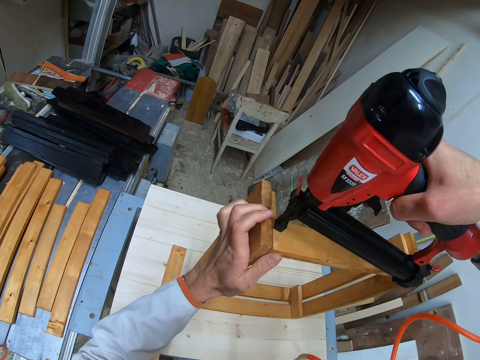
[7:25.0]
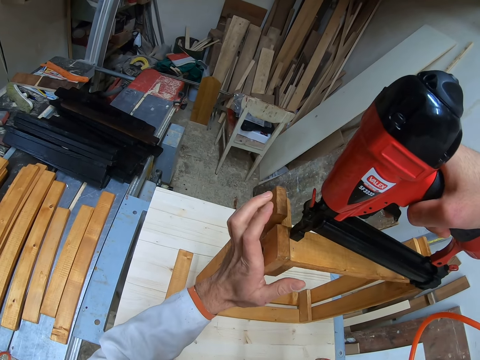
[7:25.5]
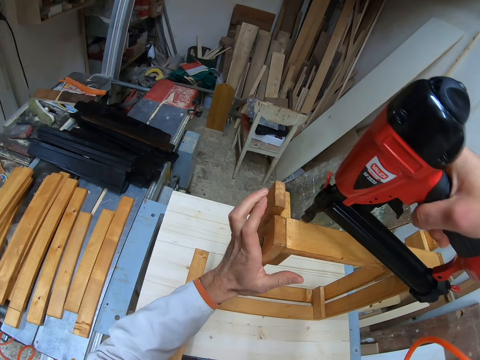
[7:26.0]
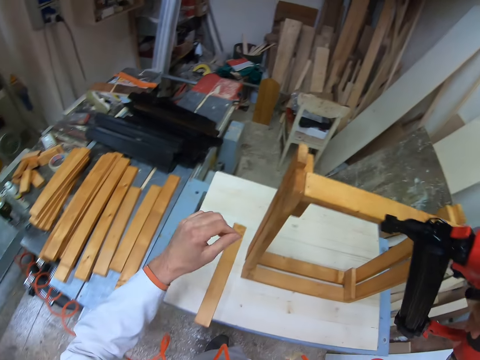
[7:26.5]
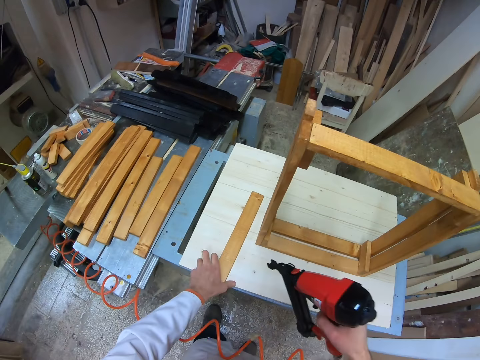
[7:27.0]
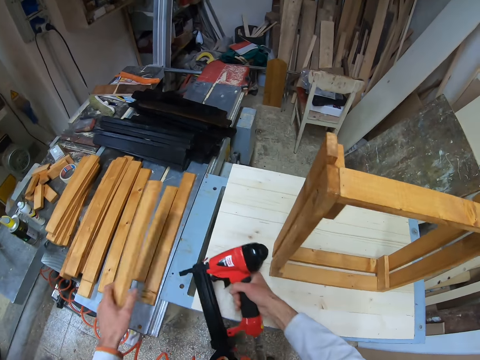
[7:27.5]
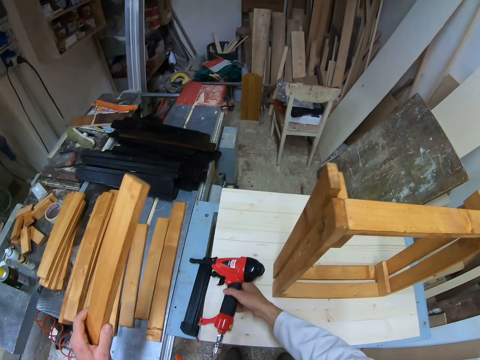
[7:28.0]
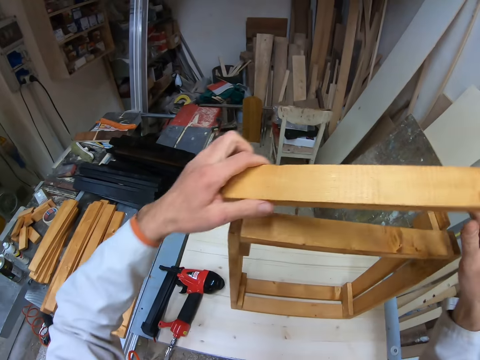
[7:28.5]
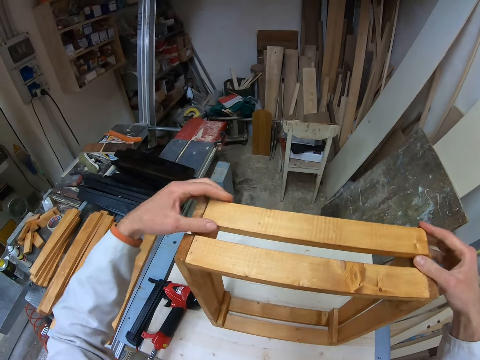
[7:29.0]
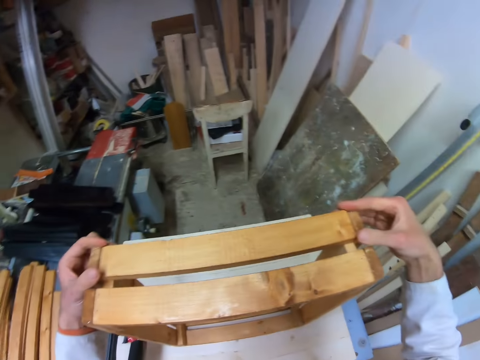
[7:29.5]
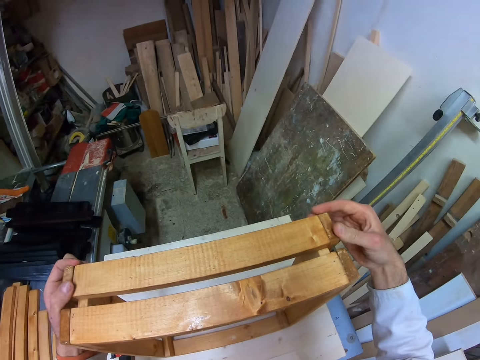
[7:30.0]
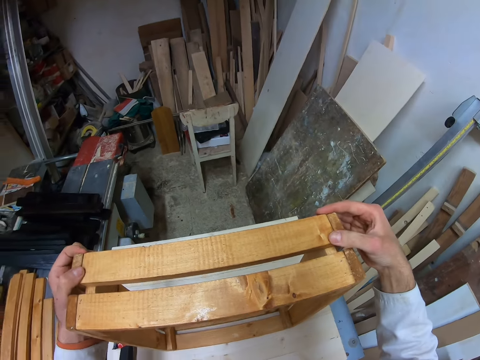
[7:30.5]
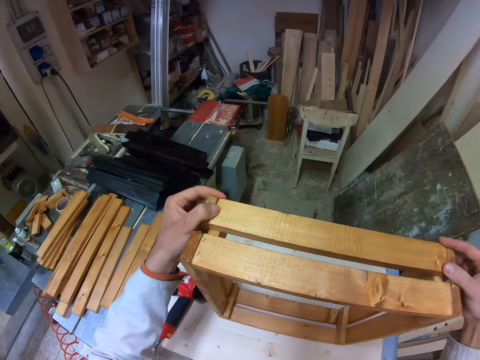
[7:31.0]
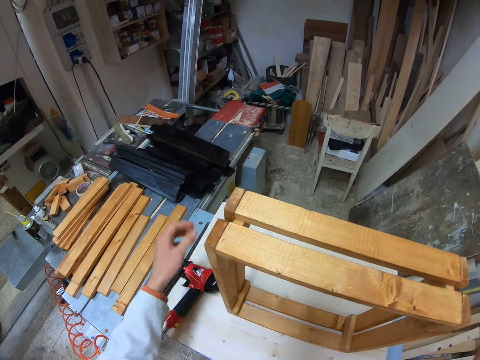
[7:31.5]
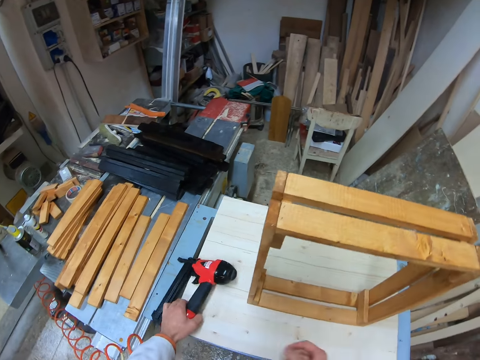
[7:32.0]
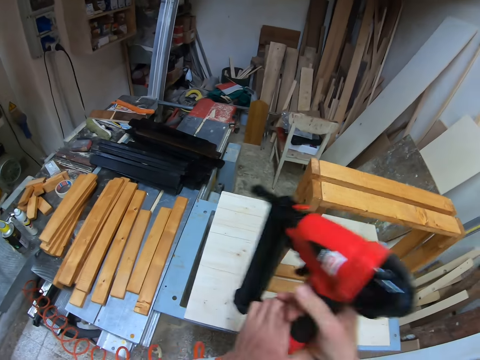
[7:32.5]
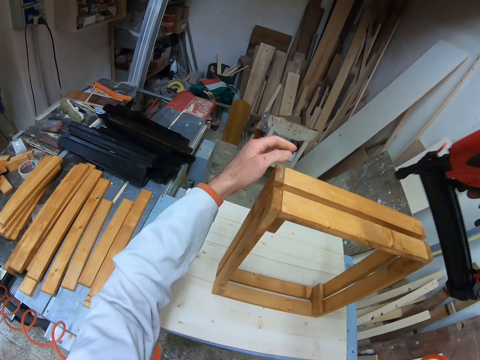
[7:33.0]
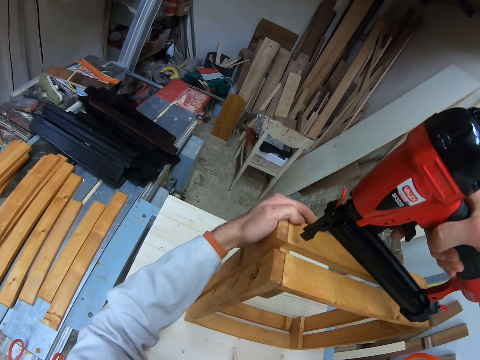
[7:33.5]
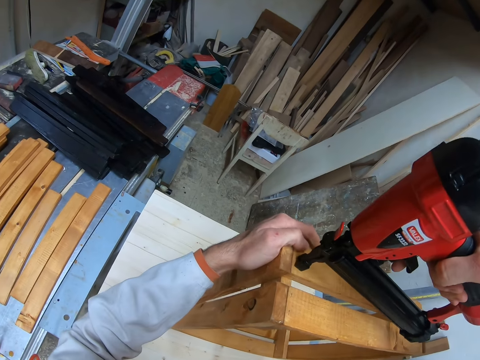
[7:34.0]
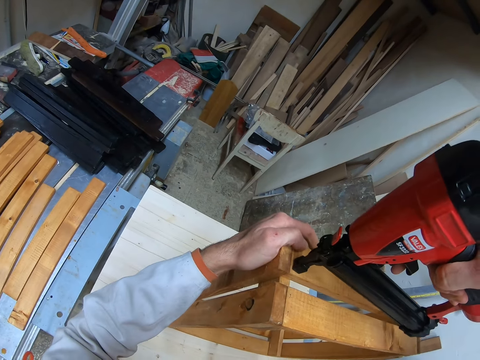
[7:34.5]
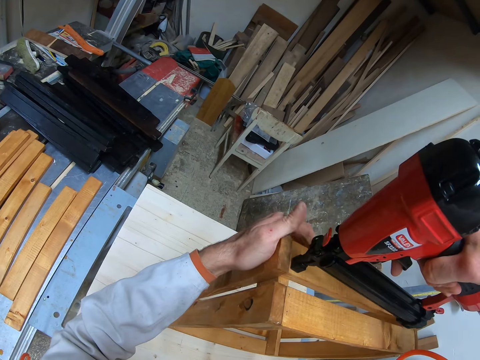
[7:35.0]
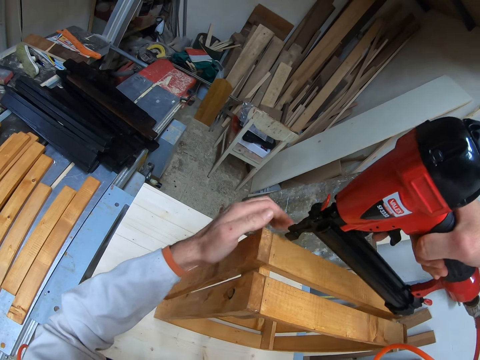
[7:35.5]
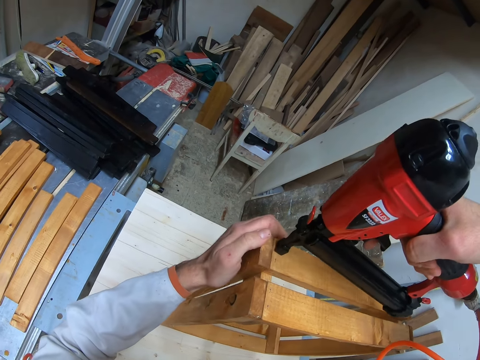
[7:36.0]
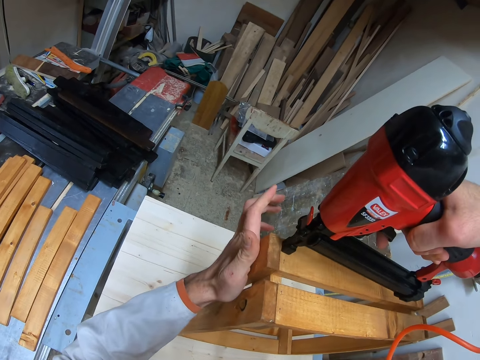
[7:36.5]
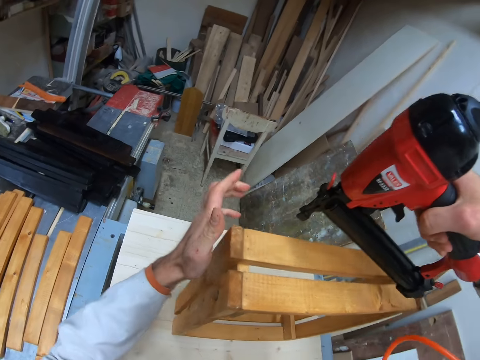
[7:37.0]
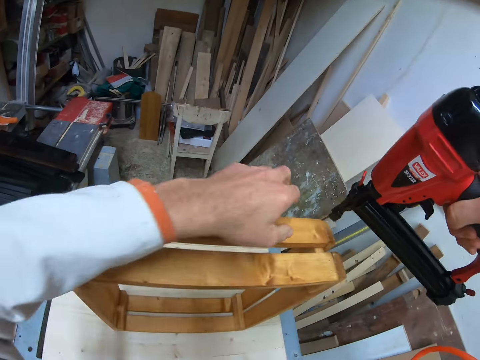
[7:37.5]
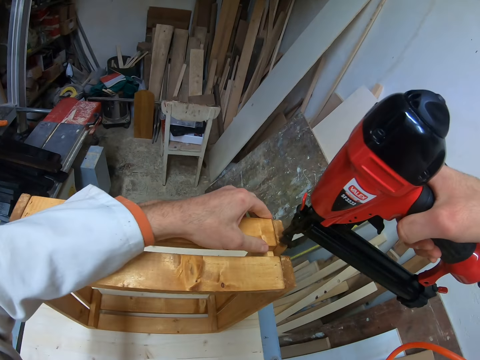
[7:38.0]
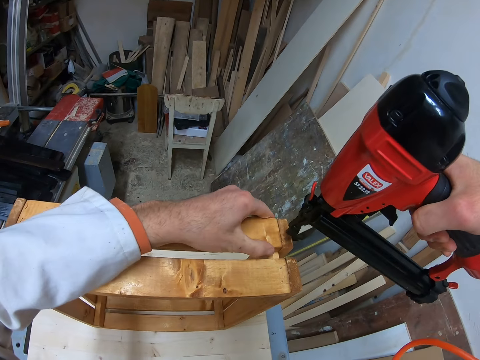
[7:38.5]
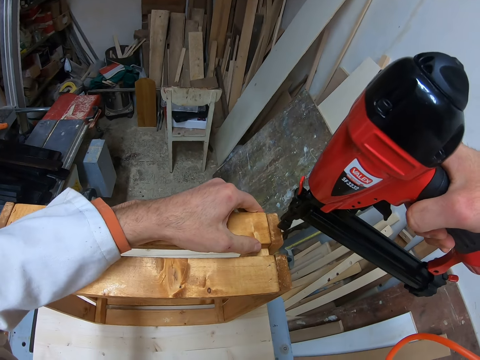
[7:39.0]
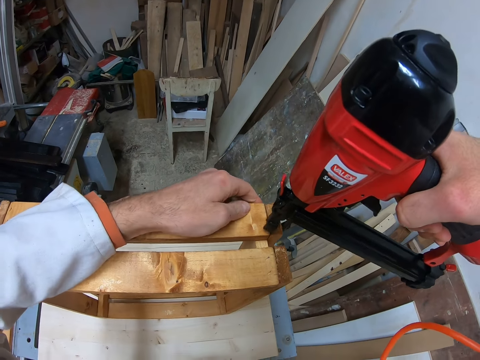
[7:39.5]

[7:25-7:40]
The camera wearer drives nails into the joined planks or wood structure with the nailer in his right hand. He moves around. He picks up the plank from the table with his left hand. He places the nailer on the table with his right hand. He moves around. He holds the plank with both hands. He attaches the plank on the joined planks on the table with both hands. He picks up the nailer from the table with his left hand. He transfers the nailer from his left hand to his right hand. He picks up the nail gun with the other hand. He holds the joined planks with his left hand. He drives nails into the joined planks with the nailer in his right hand. He does it again. He moves around. He holds the joined planks with his left hand. He shoots a nail on the wood structure with the nail gun.

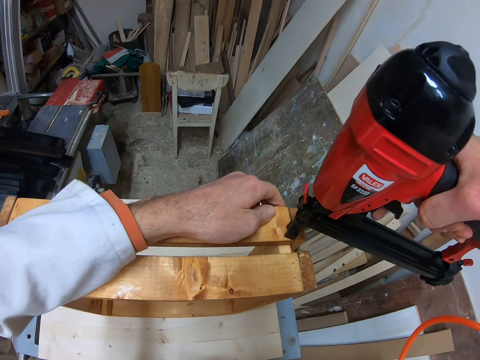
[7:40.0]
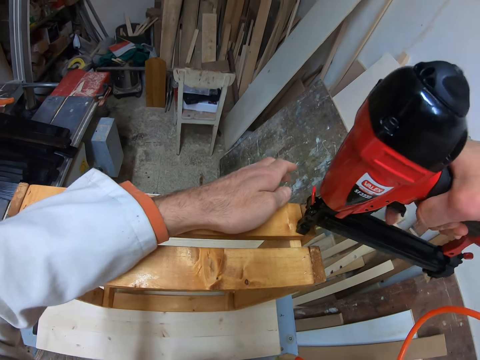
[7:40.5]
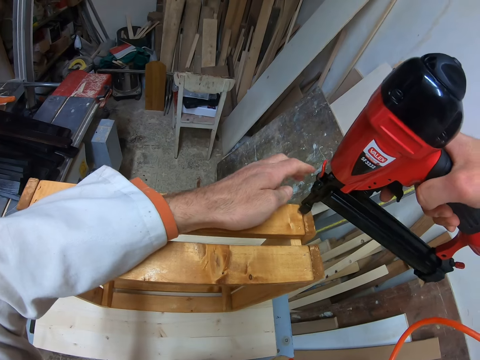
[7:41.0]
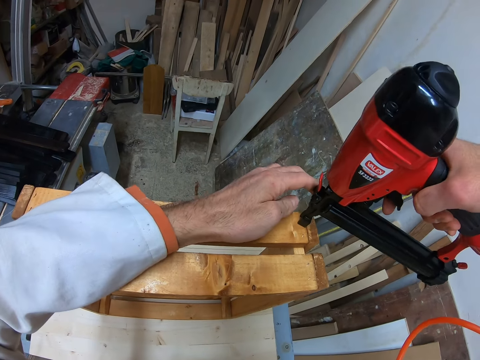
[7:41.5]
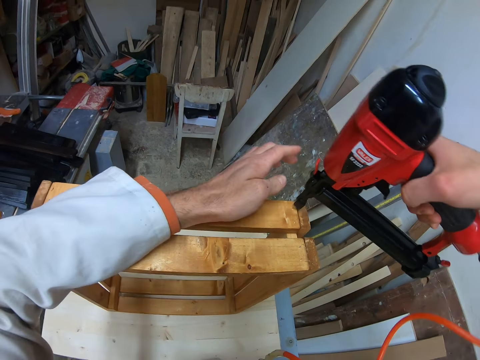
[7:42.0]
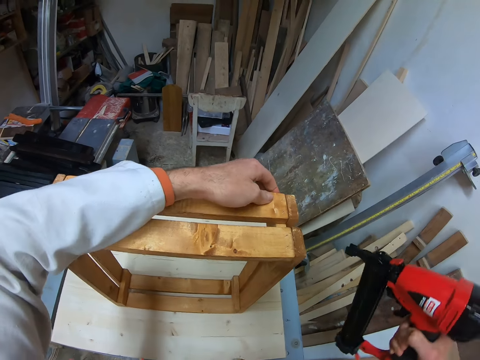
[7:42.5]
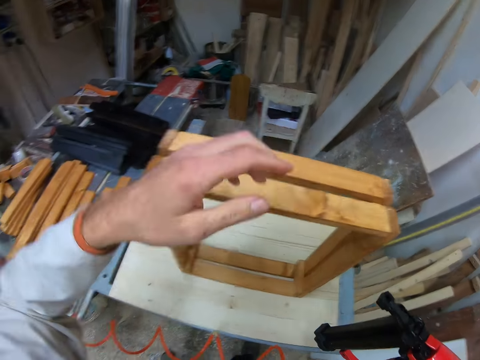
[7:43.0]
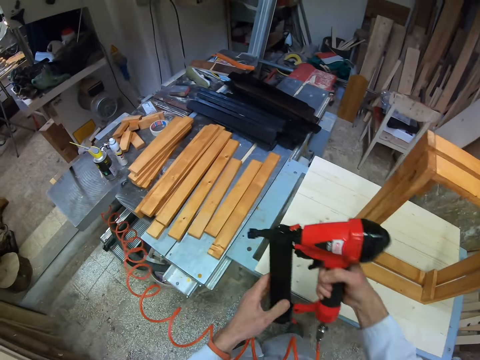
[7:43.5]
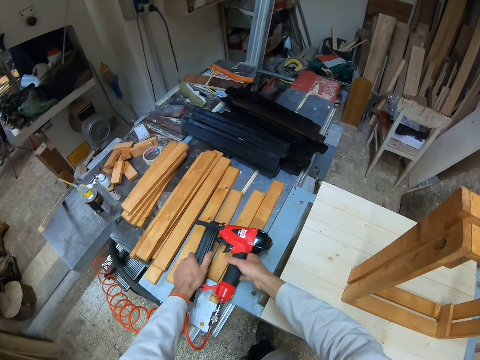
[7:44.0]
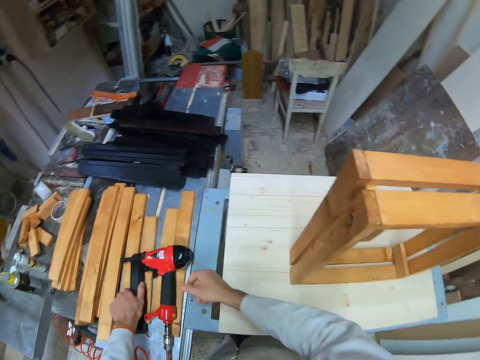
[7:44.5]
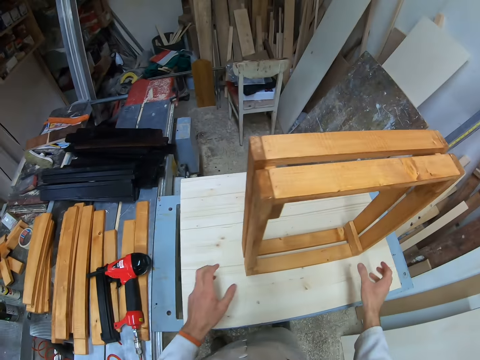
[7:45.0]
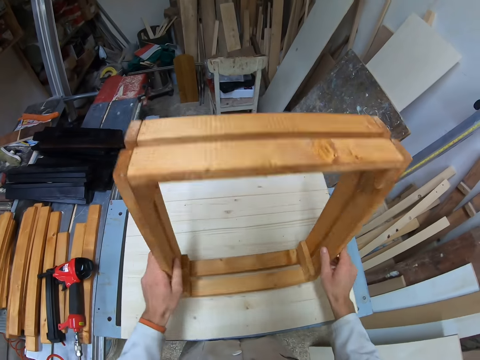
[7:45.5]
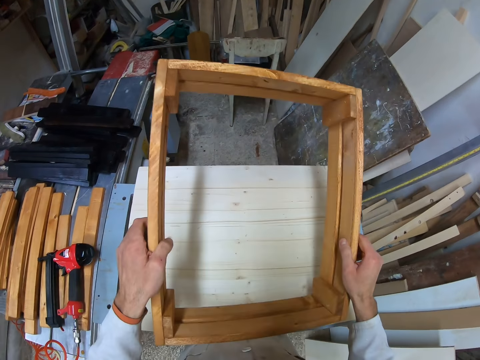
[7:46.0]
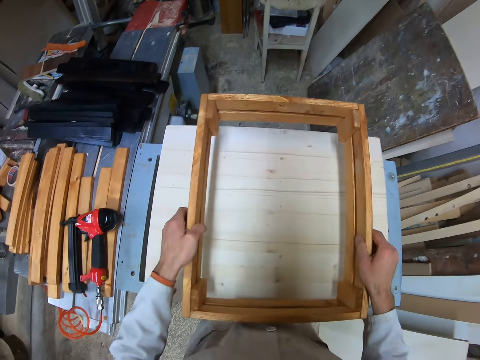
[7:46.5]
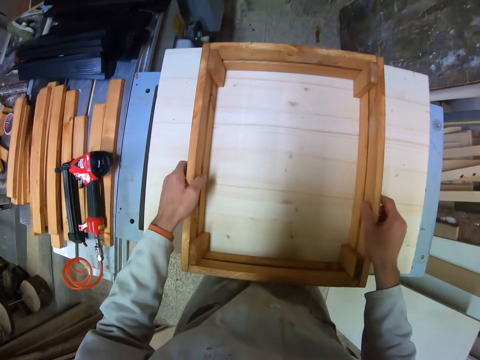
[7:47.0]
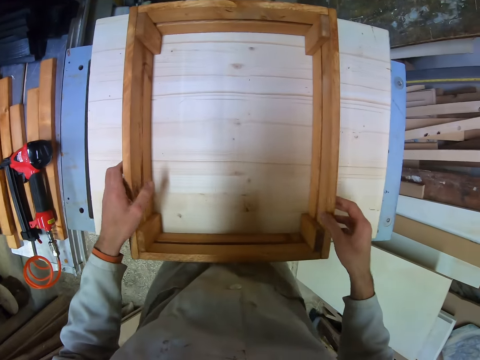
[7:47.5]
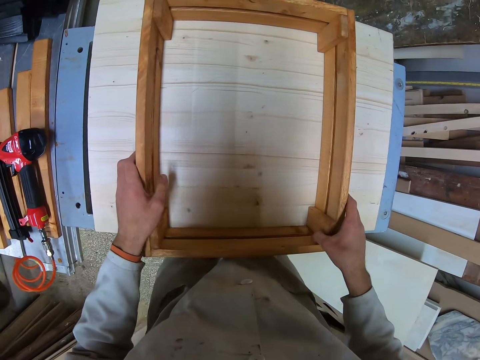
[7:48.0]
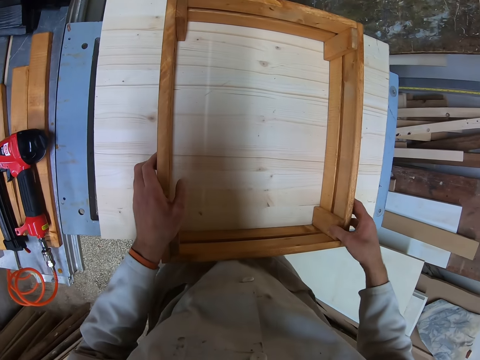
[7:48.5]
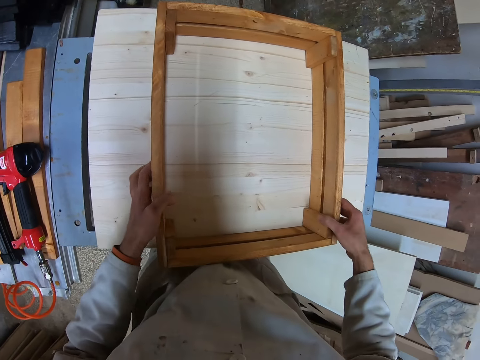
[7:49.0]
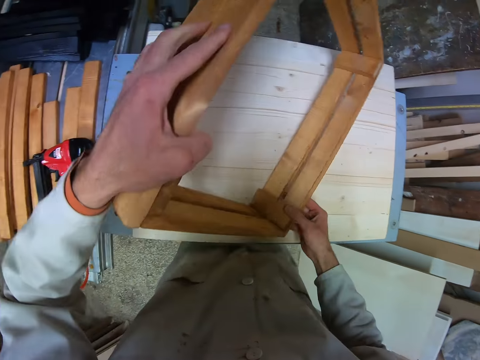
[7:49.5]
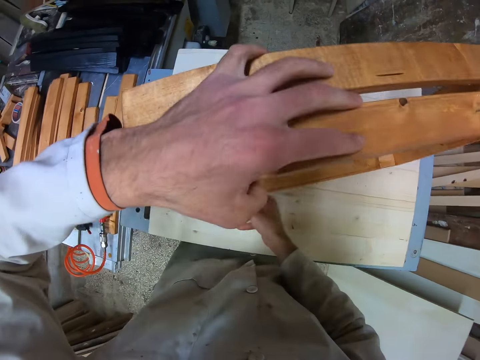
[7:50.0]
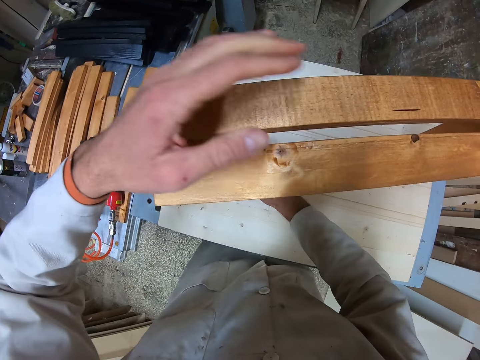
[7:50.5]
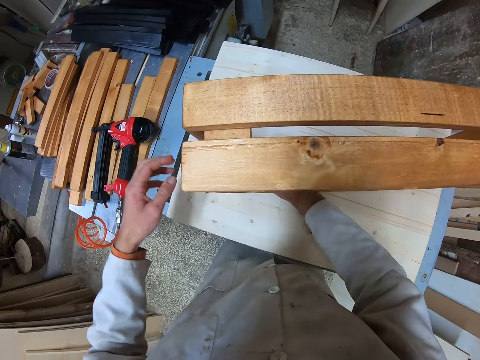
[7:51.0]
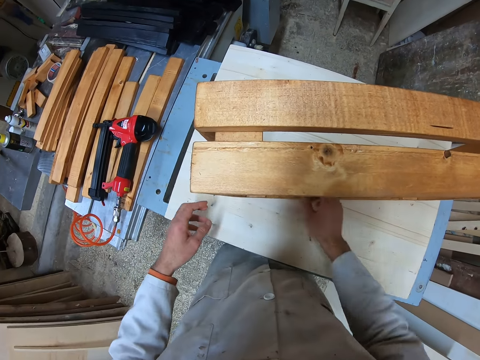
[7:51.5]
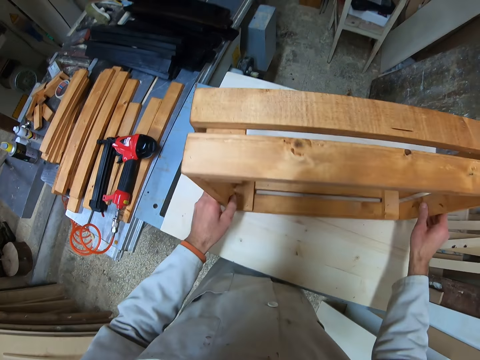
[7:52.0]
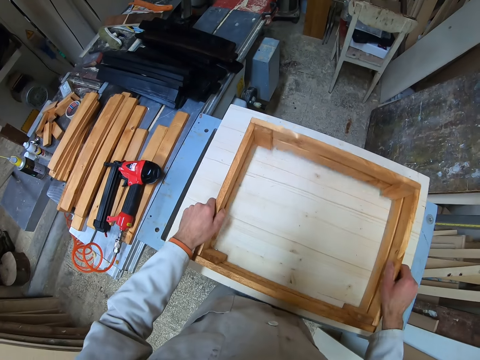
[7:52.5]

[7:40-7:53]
The camera wearer drives nails into the joined planks or wood structure with the nailer in his right hand. He moves around. He holds the nailer with both hands. A man stands at a far end of the workshop. The camera wearer places the nailer on the table of planks with both hands. He moves around. He lifts the joined planks from the table with both hands. He turns the joined planks with both hands. He places the joined planks on the table with both hands. He looks around. He lifts the joined planks from the table with both hands. He turns the wood structure on the table. He stands the joined planks on the table with both hands. He holds the wood structure on the table. He turns the wood structure on the table. He lifts the joined planks from the table with both hands.
